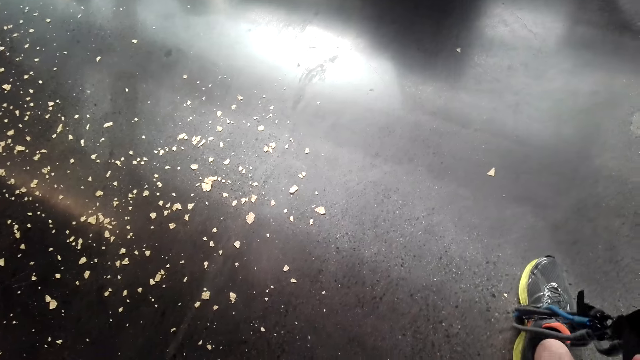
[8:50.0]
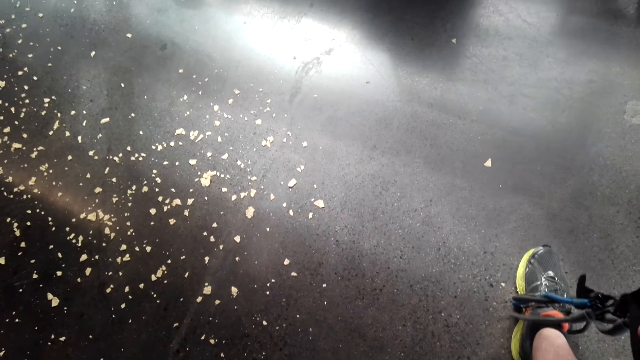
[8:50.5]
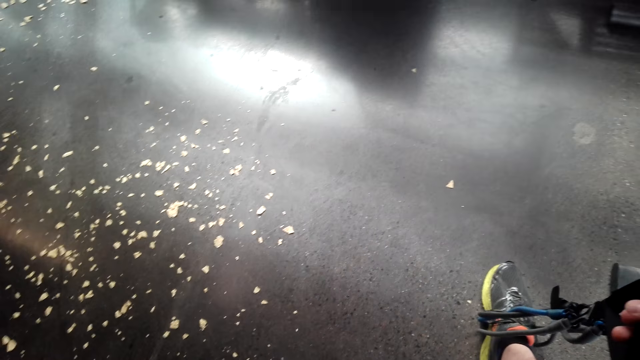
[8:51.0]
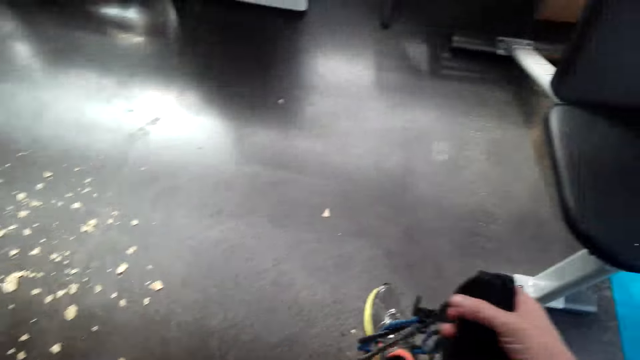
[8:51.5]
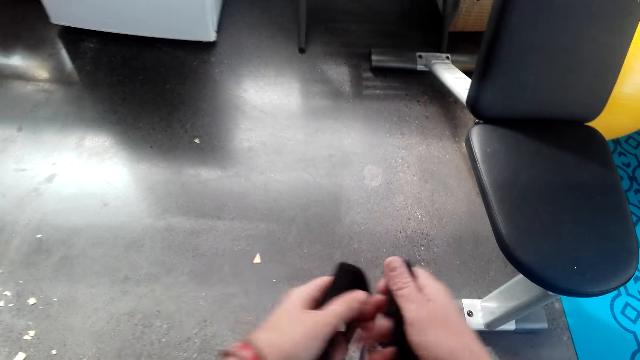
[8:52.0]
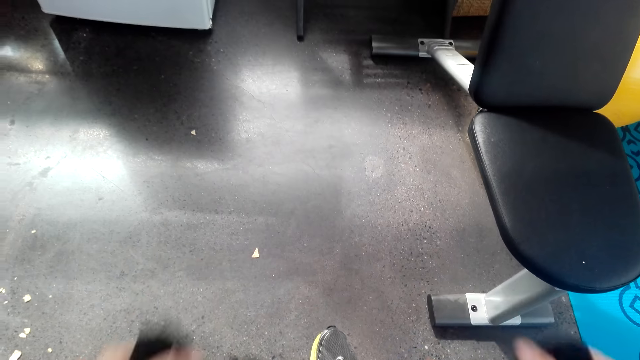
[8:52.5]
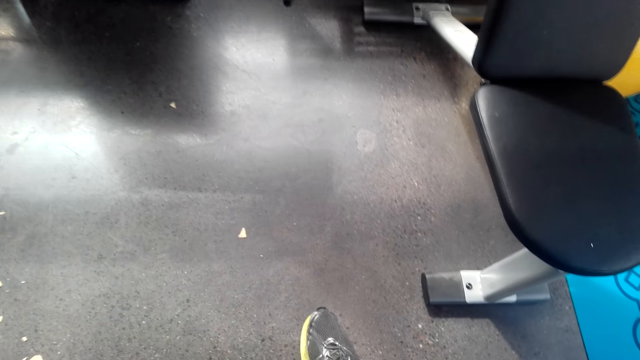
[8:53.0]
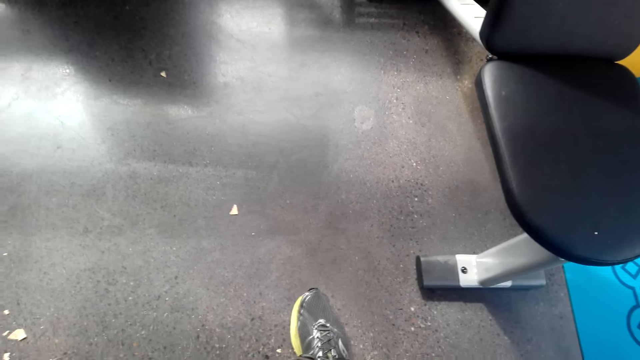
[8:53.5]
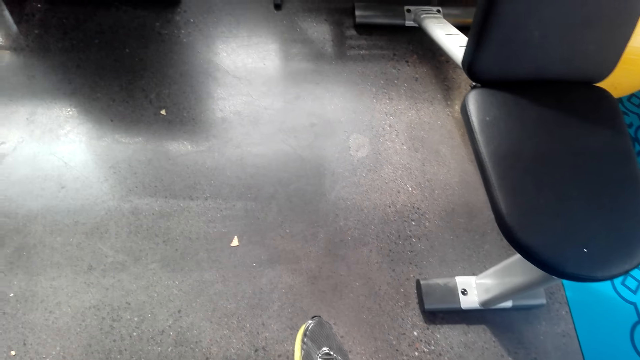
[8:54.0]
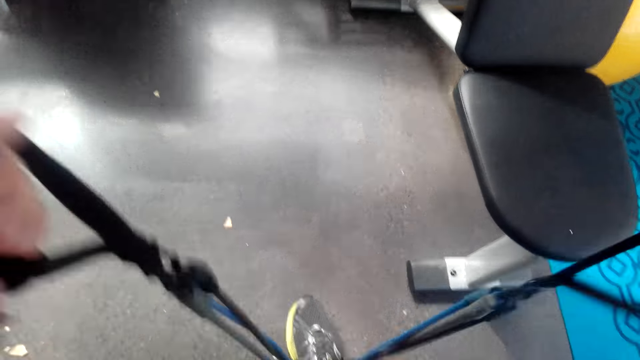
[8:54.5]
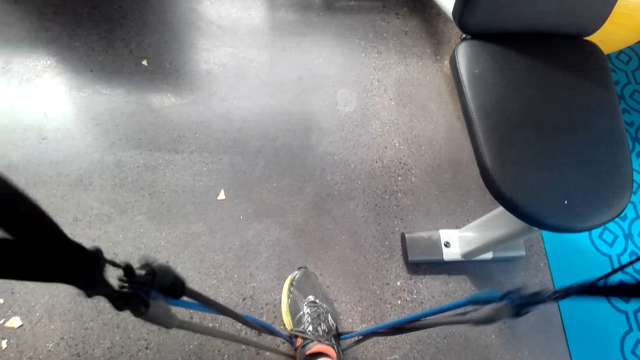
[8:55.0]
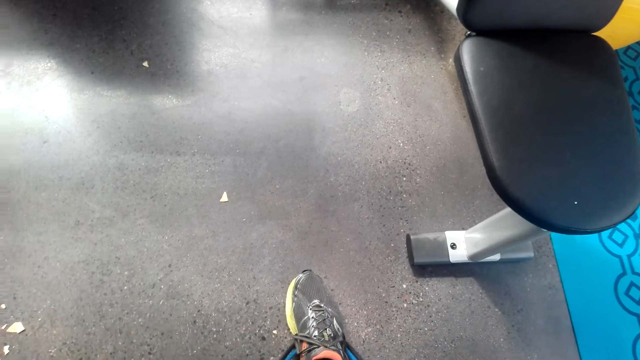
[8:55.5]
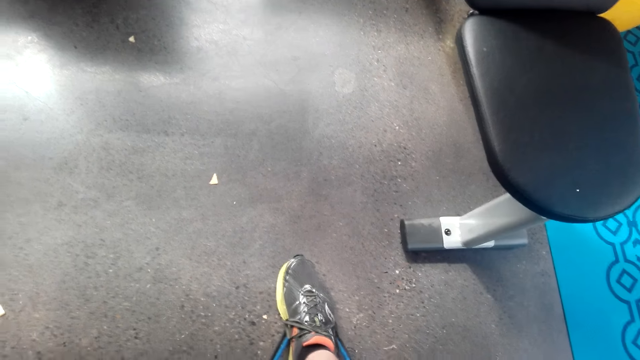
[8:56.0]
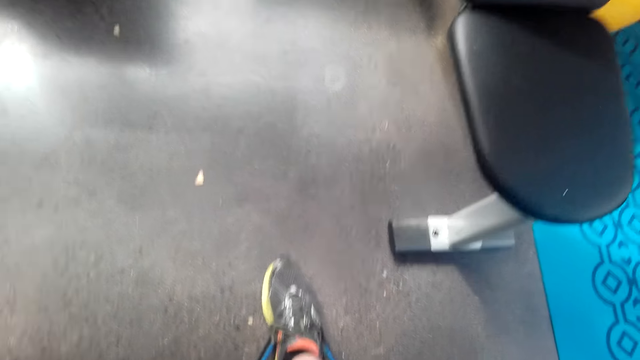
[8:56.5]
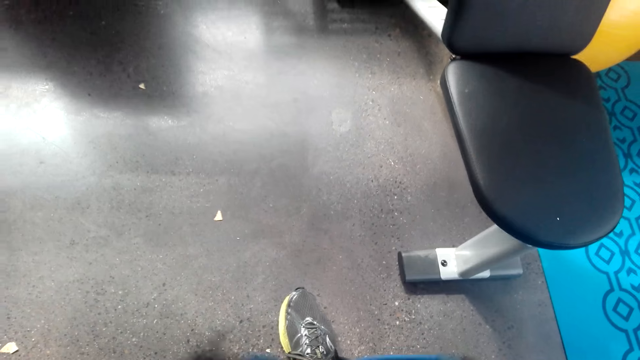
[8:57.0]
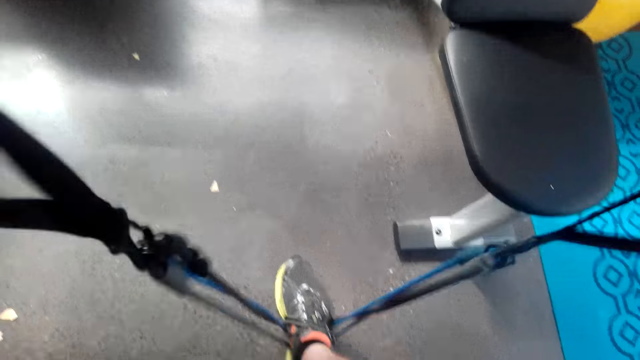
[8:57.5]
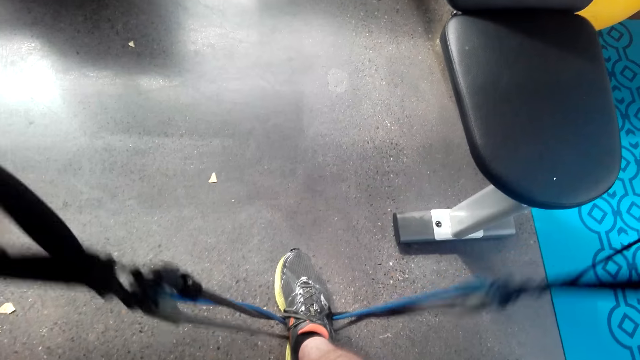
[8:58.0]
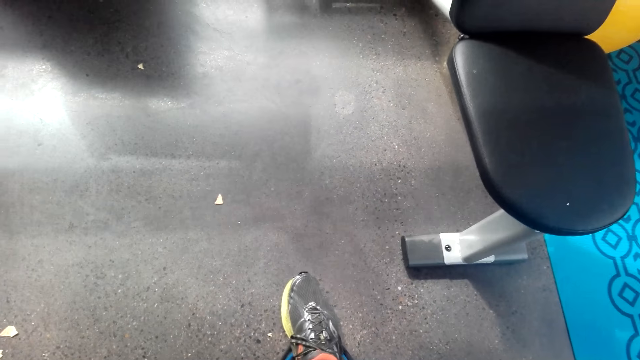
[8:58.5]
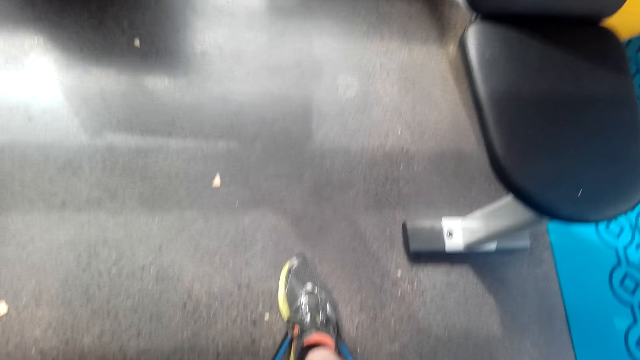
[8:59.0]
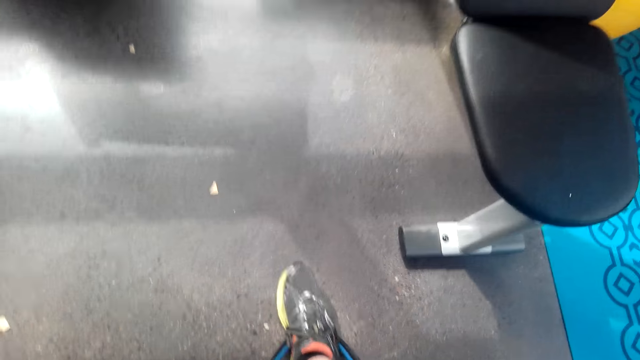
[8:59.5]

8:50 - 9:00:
The camera wearer works out with the resistance bands.

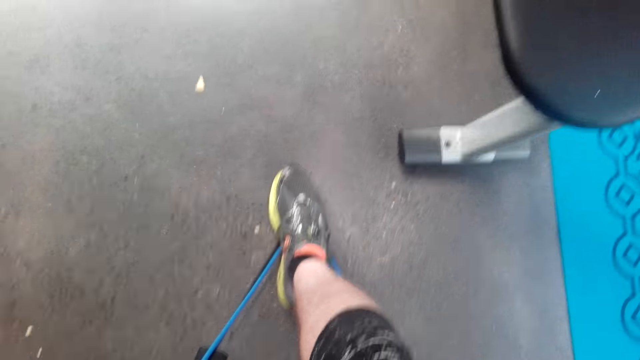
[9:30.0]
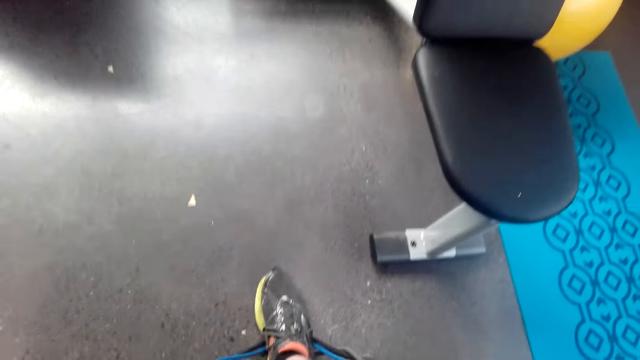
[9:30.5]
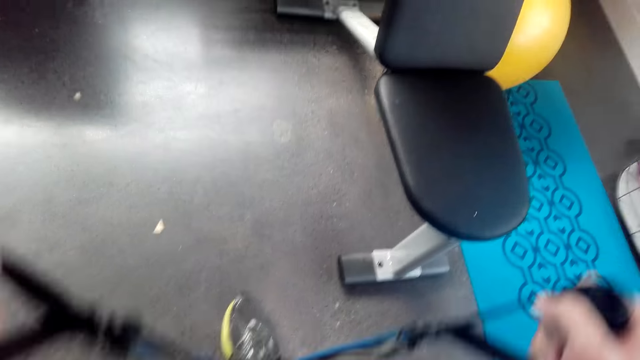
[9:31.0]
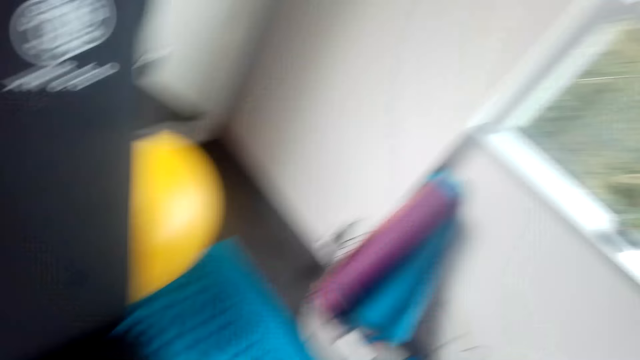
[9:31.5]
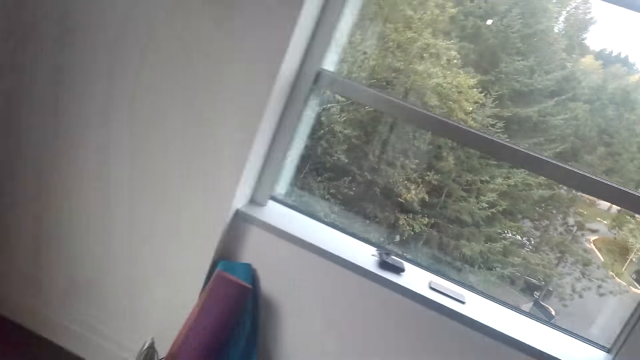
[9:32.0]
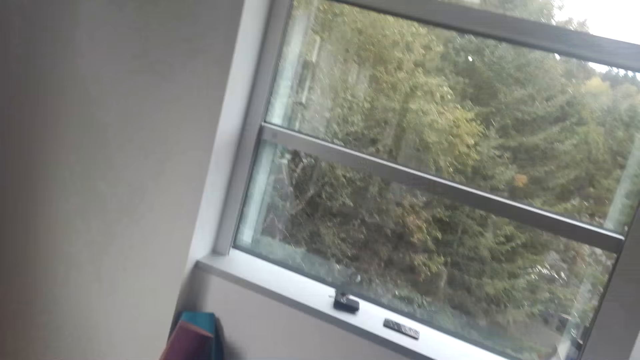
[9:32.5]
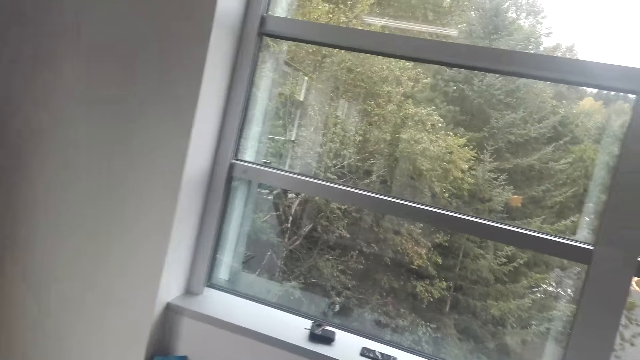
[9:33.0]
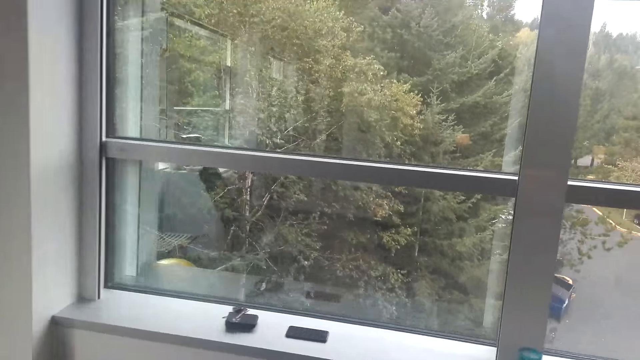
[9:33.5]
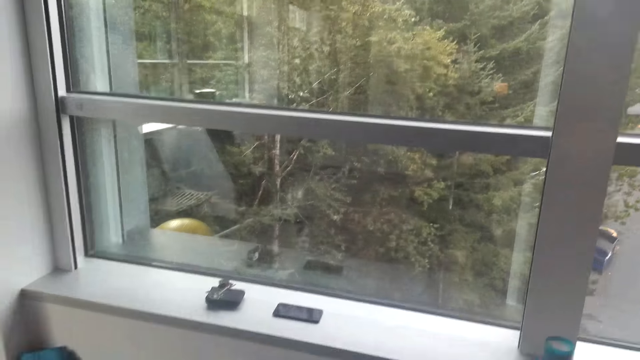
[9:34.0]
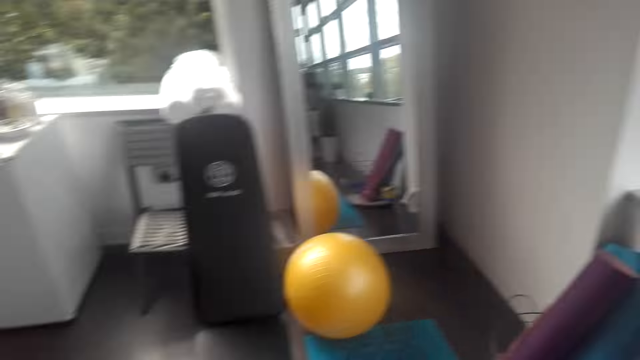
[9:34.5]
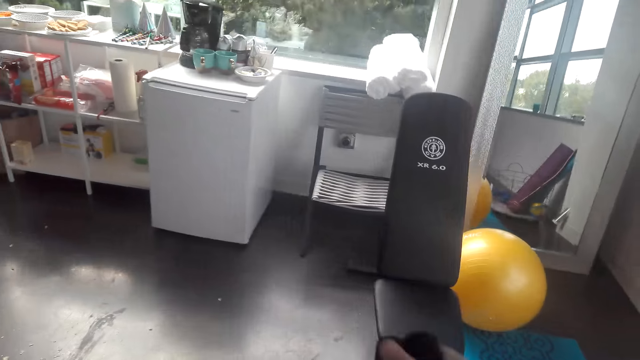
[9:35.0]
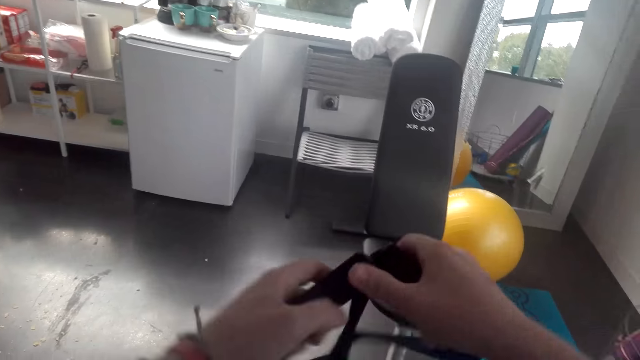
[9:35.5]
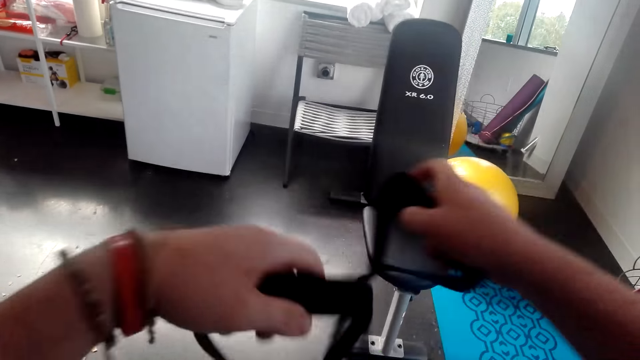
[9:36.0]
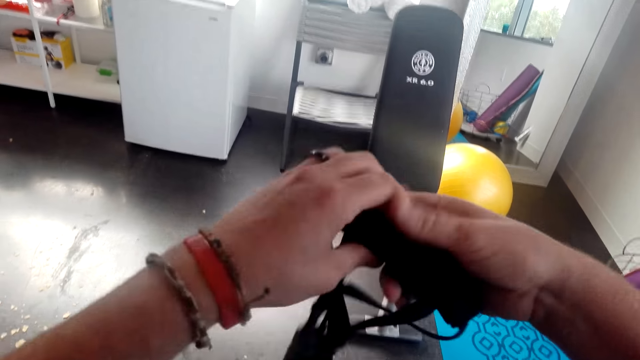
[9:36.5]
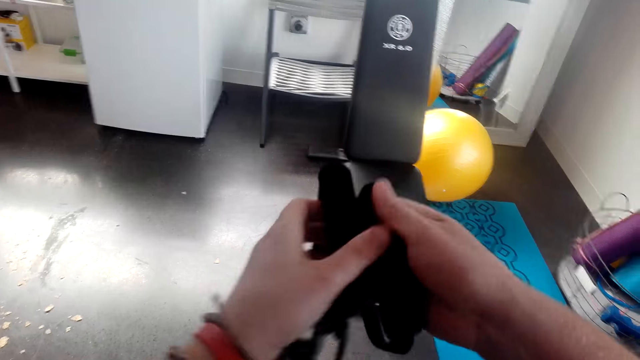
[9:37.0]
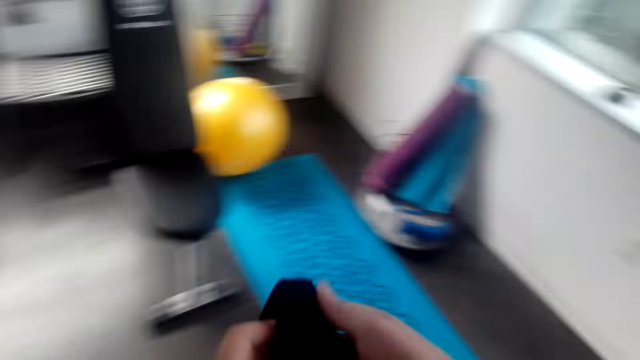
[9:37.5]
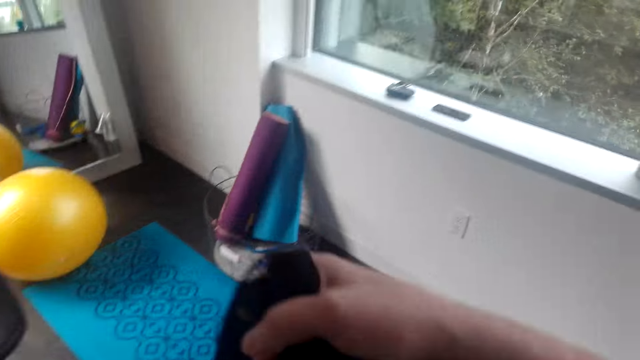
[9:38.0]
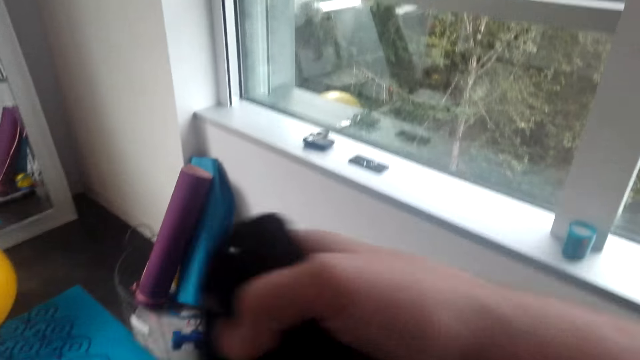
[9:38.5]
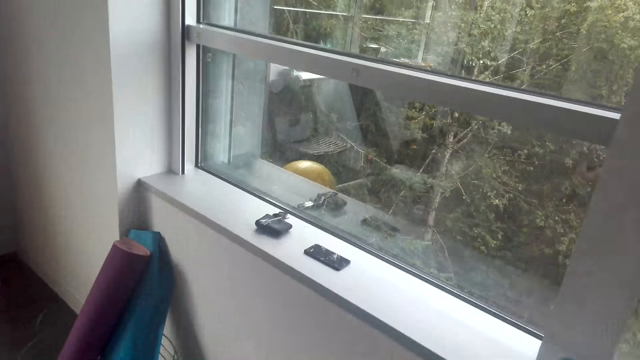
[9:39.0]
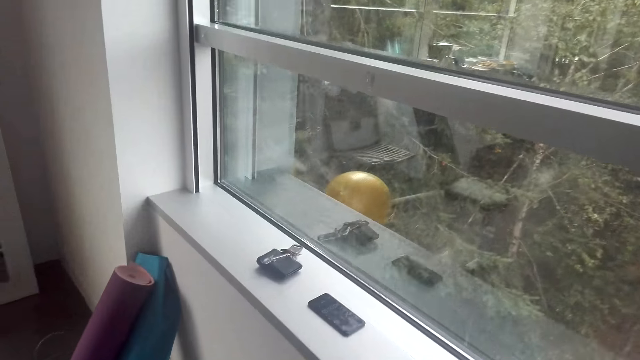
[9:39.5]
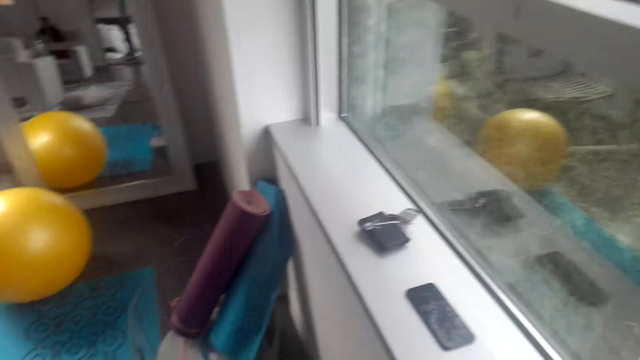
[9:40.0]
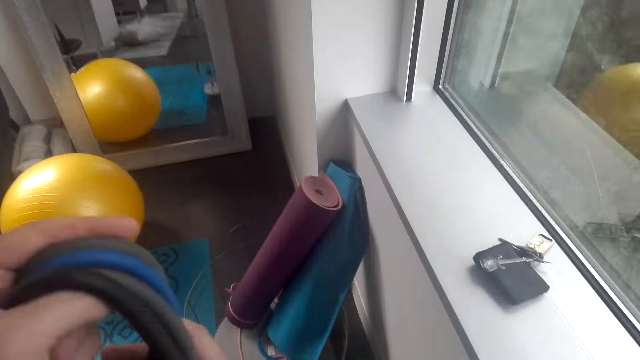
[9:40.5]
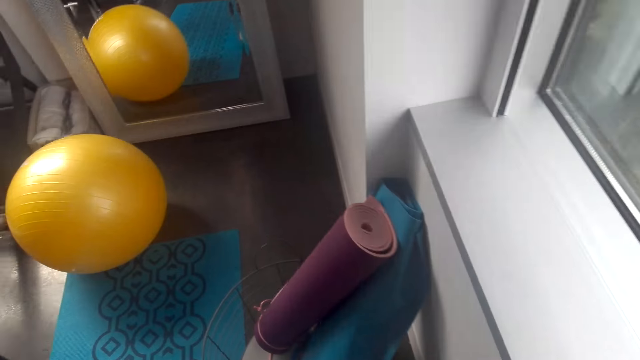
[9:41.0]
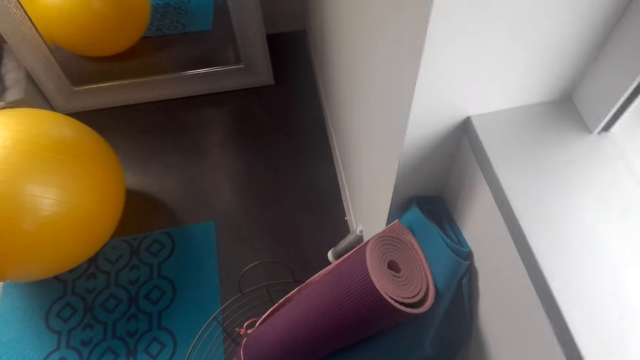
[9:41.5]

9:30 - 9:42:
The camera wearer looks around the house. He folds the fit monkey gym in his hands. He walks around the house.
